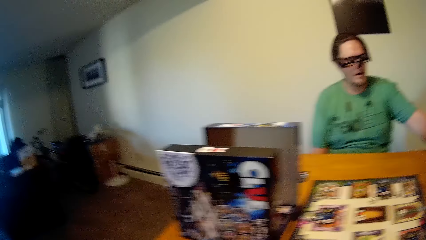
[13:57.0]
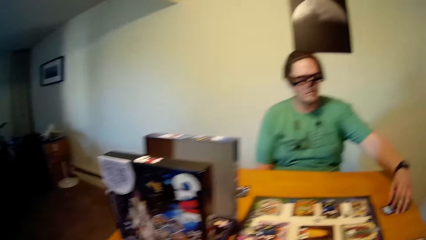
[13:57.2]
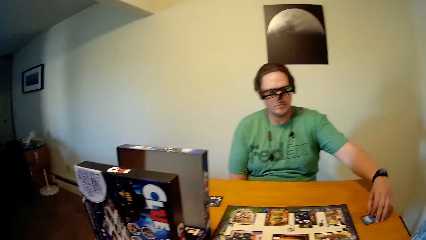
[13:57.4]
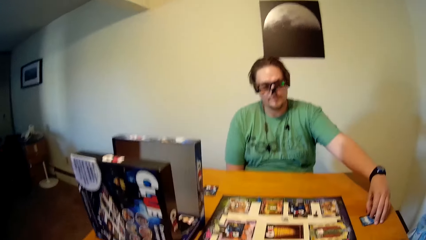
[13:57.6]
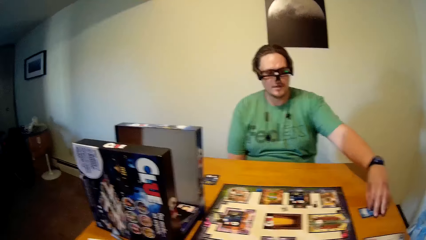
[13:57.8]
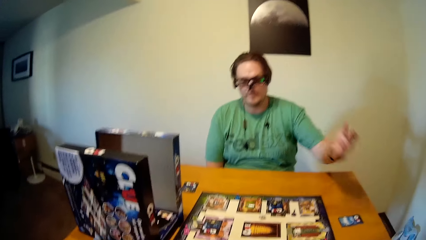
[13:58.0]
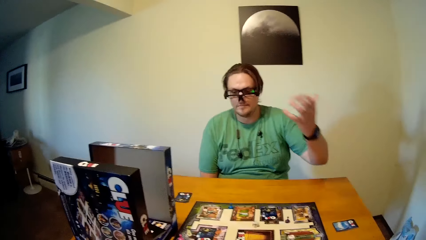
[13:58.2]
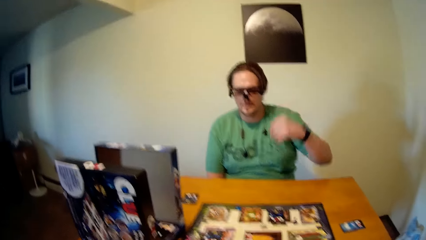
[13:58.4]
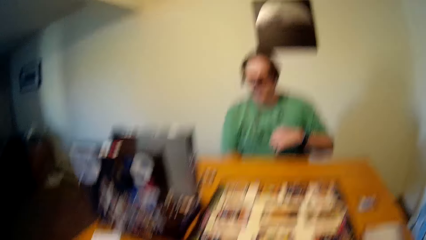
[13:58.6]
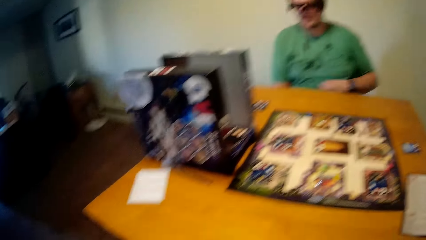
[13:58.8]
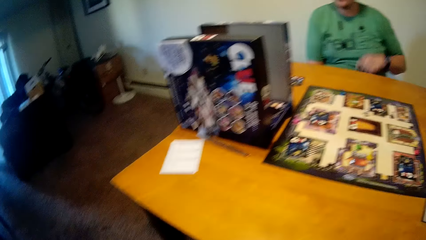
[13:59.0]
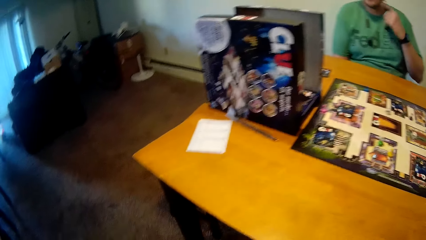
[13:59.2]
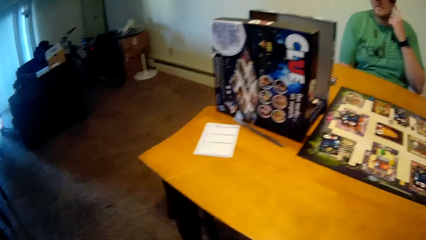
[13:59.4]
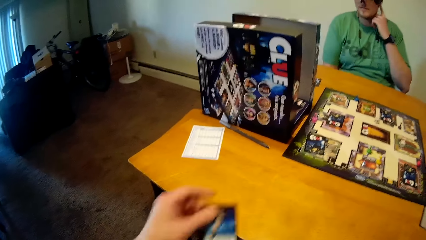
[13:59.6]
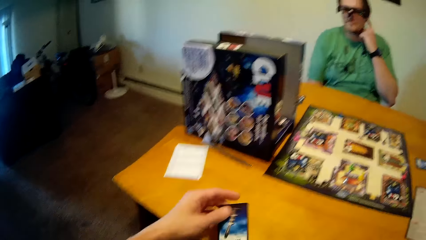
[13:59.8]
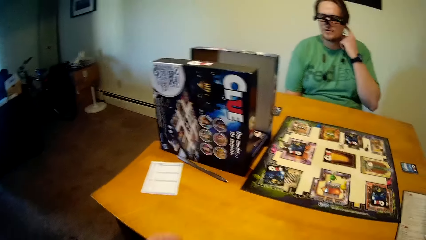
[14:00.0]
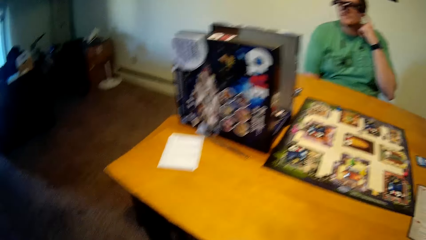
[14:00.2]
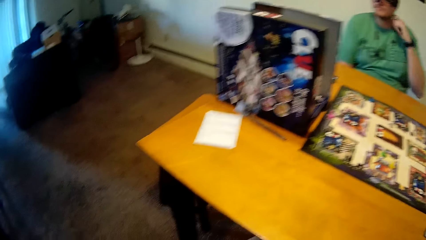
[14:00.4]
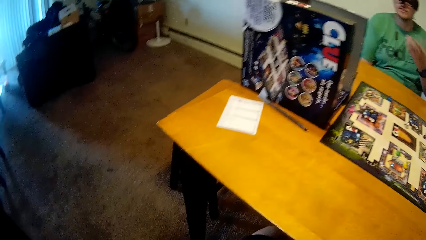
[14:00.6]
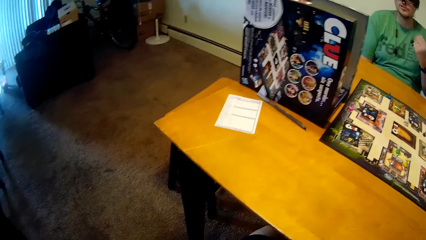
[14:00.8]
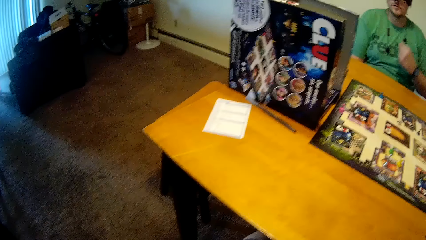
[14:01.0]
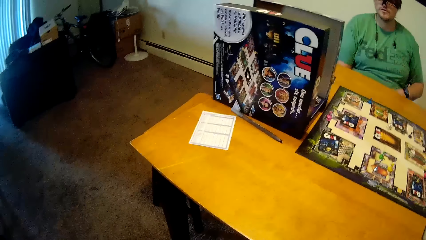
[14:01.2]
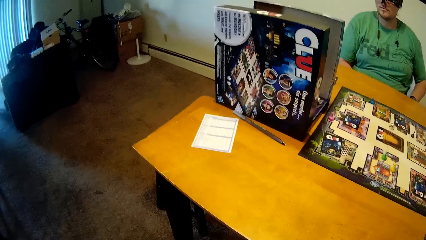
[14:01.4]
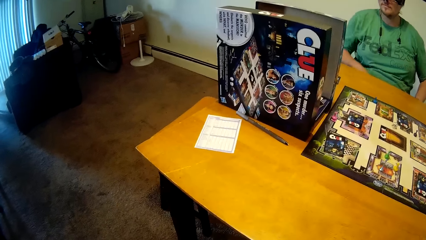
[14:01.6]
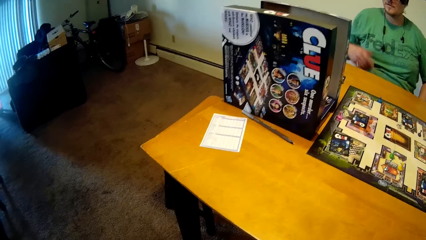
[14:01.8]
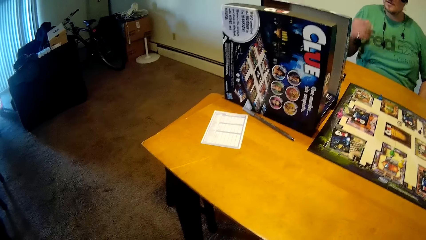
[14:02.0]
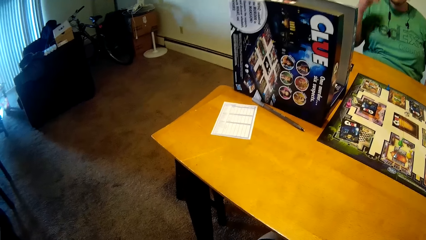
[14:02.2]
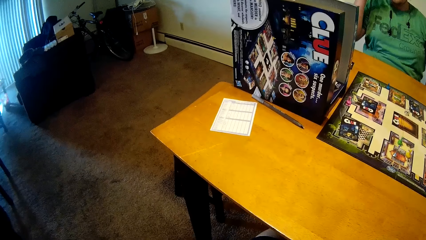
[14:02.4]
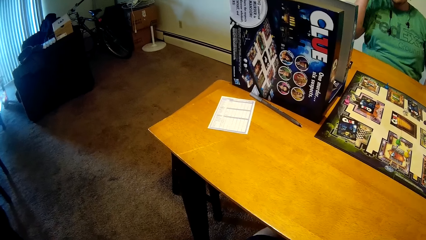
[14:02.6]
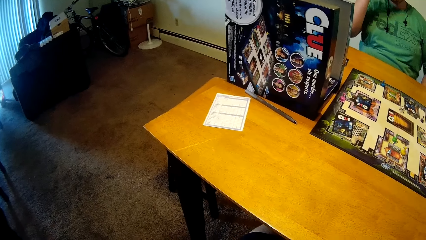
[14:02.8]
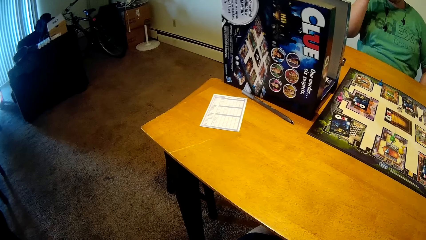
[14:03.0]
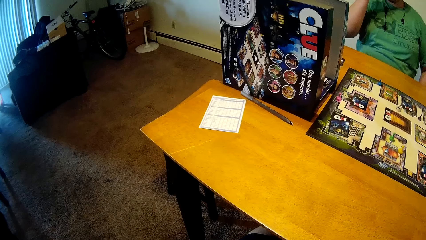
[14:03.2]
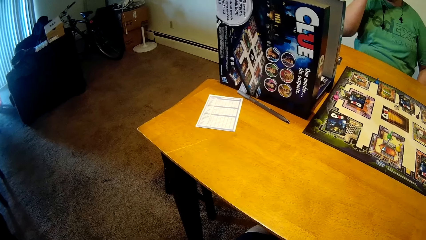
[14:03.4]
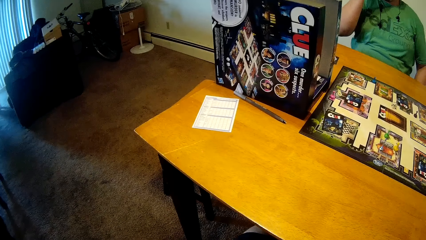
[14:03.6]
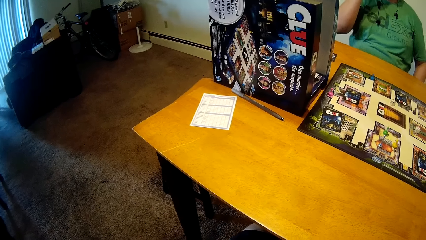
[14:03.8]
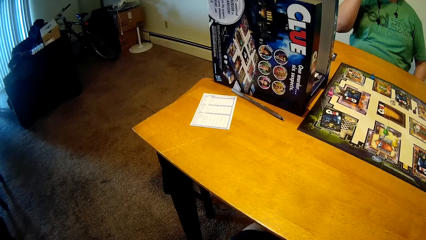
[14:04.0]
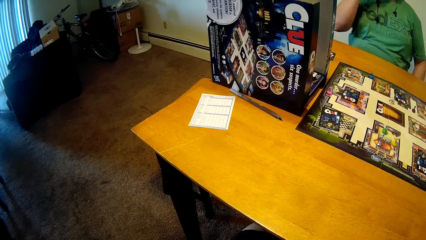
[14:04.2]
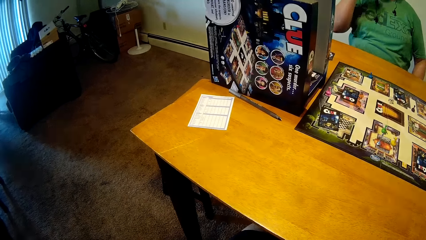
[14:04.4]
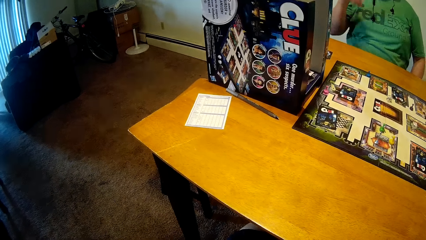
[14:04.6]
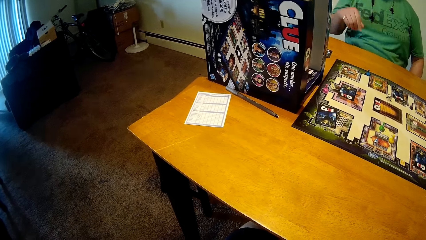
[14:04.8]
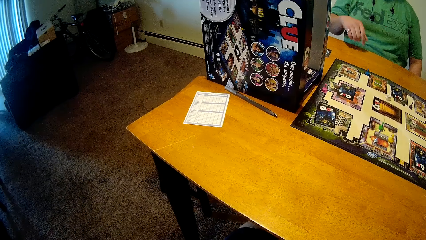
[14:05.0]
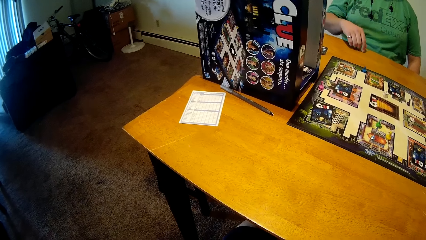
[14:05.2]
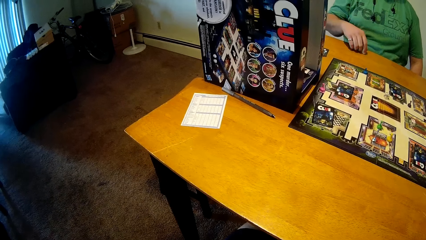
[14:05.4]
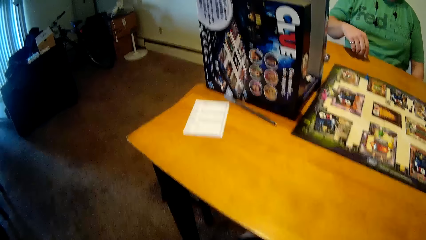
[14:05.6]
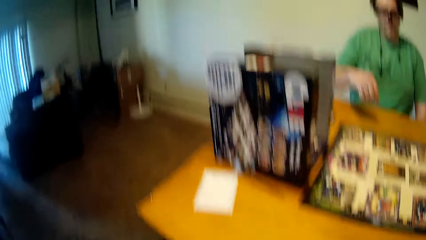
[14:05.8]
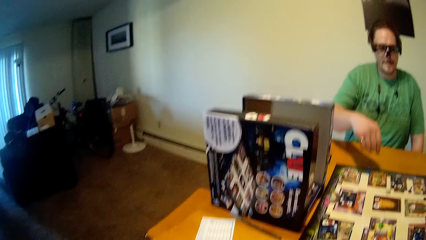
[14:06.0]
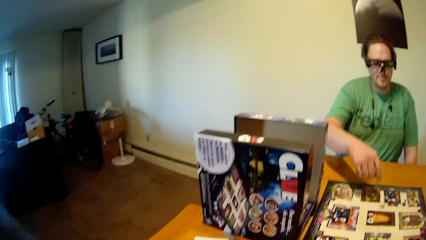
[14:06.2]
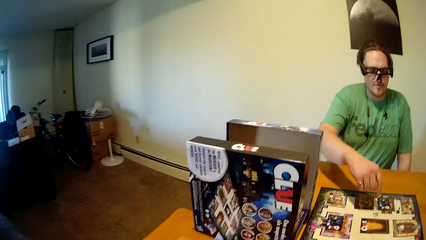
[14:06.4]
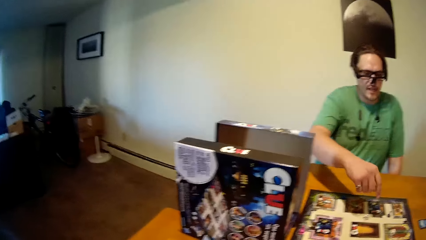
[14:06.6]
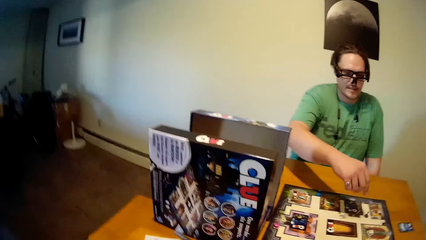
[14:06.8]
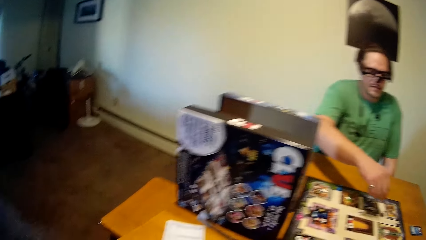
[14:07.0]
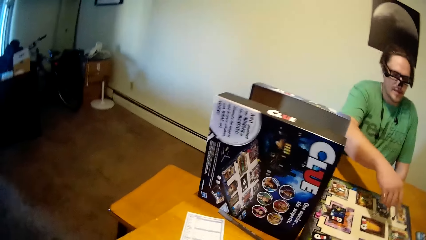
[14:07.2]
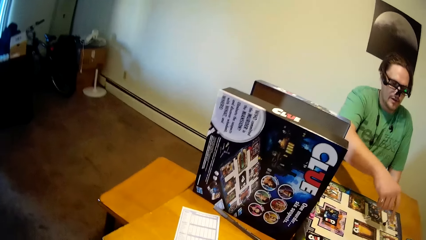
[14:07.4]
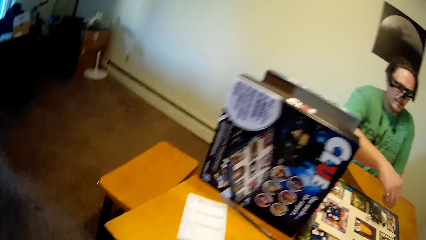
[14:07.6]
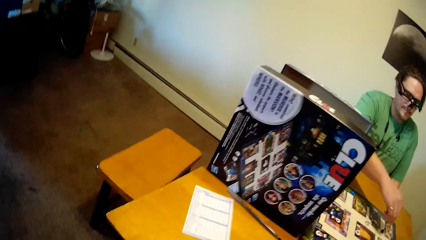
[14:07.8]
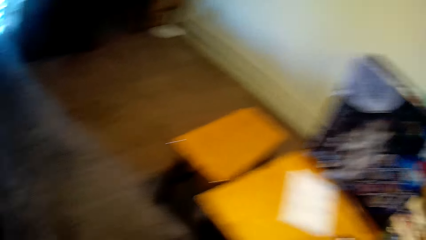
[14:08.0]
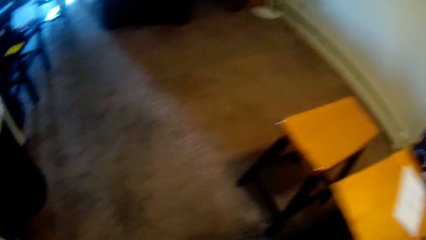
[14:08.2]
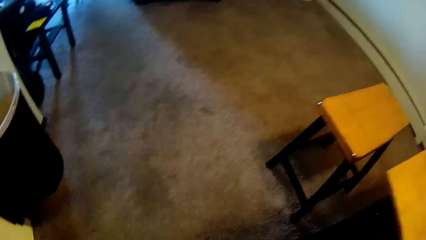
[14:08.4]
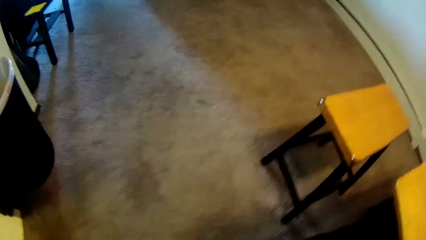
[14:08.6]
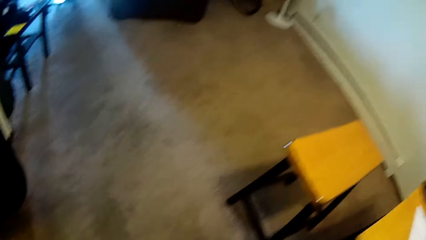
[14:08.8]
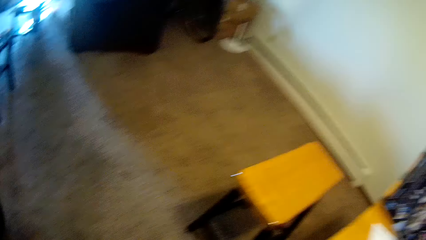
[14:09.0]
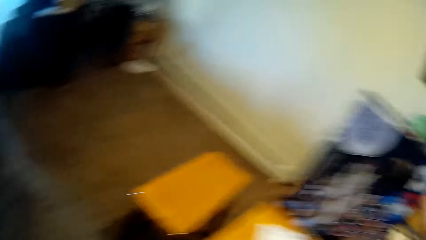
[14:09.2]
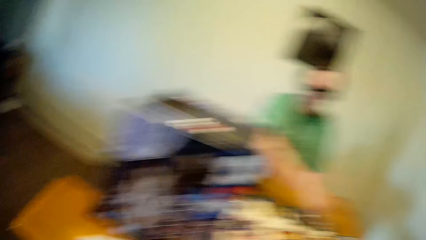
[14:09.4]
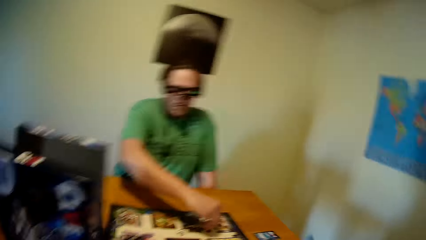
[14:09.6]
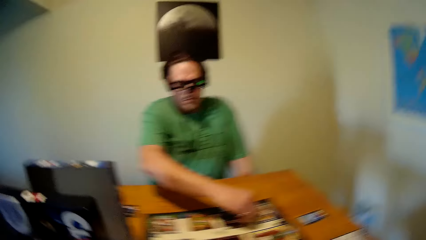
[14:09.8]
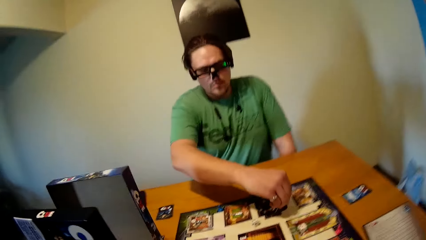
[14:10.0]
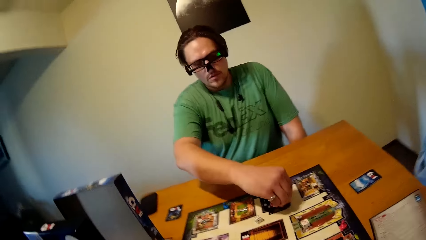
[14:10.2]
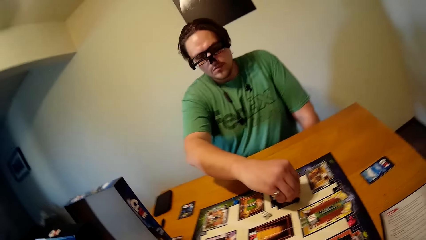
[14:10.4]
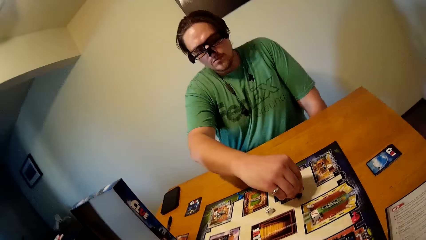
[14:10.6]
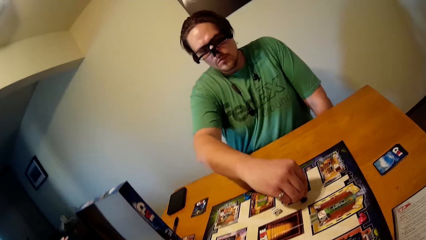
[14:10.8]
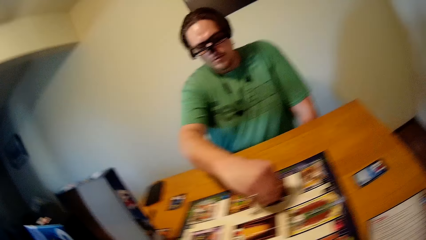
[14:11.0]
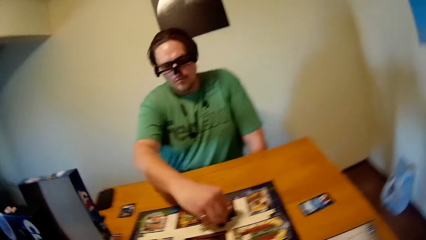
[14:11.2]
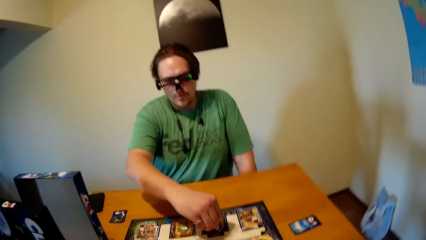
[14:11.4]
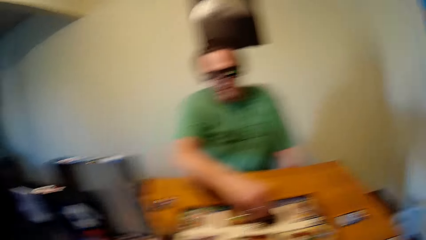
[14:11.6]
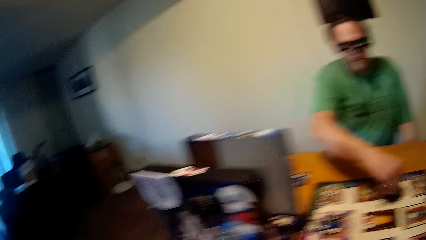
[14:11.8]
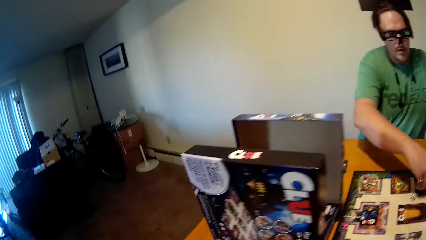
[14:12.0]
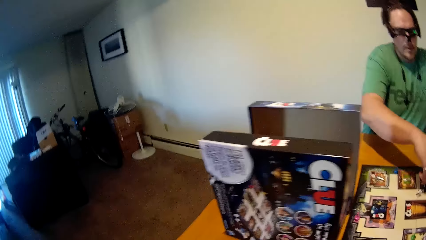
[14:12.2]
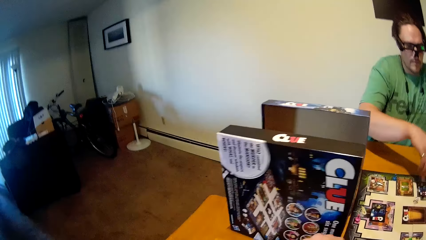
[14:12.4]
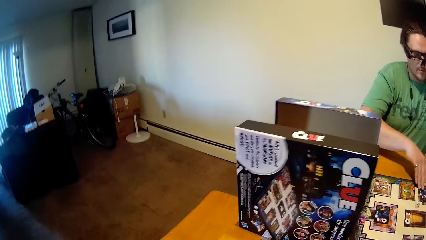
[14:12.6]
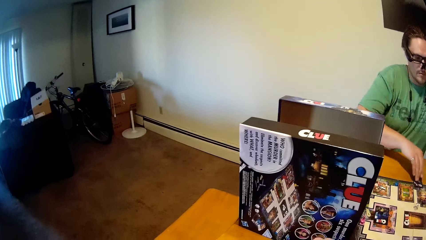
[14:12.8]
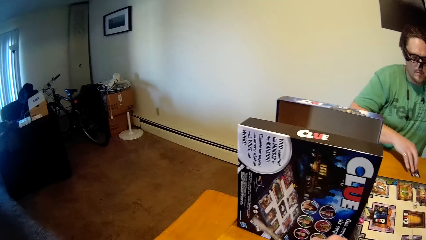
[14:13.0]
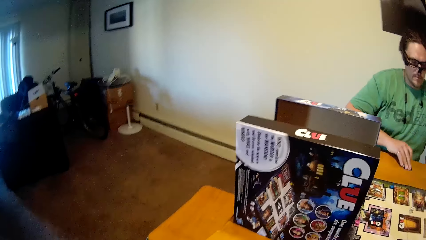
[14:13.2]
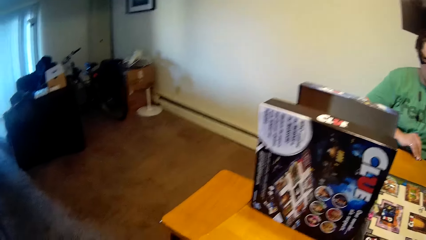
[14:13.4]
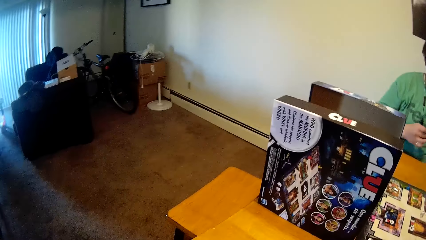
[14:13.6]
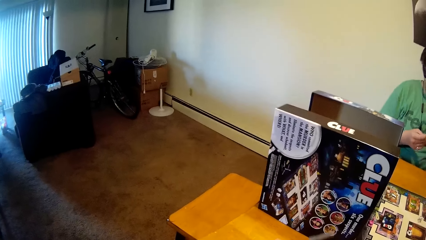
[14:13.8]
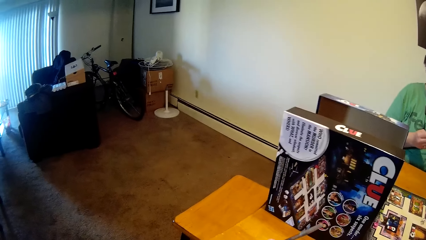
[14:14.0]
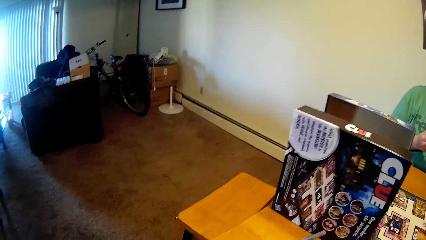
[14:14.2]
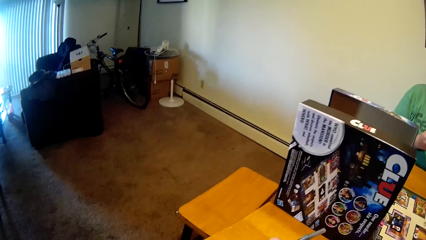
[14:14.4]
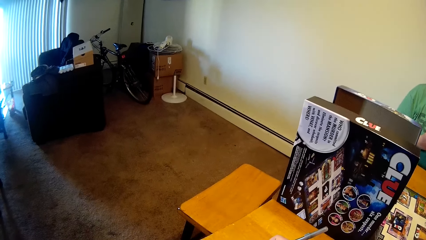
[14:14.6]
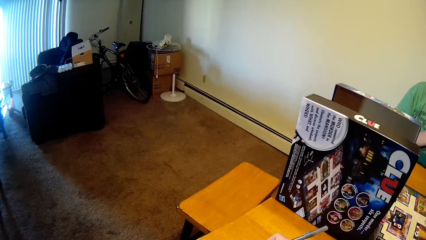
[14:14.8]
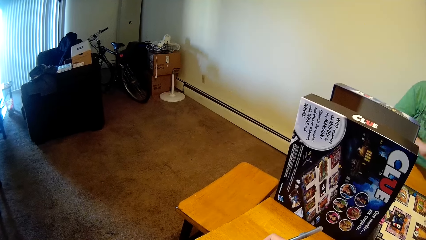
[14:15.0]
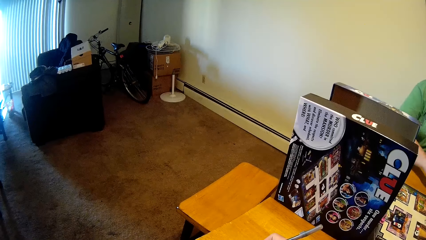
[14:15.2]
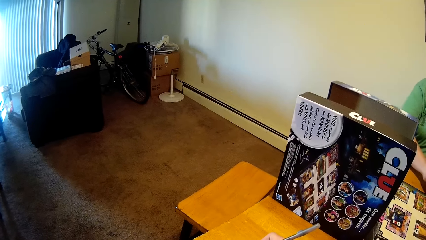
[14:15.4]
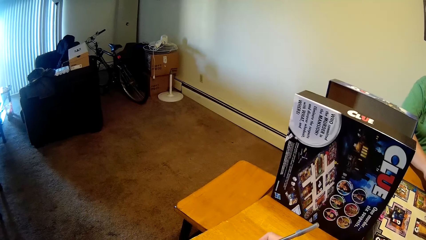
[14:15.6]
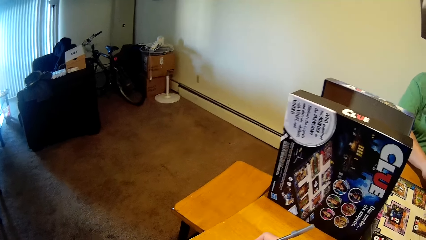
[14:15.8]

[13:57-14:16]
The man moves some cards on the table with his left hand. The camera wearer checks the card. The man moves a piece on the game board with his right hand. He picks up a card from the table with his right hand and moves the card. The camera wearer picks up a pen from the table with his right hand. He writes on a paper with the pen in his right hand.
